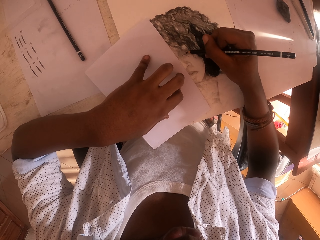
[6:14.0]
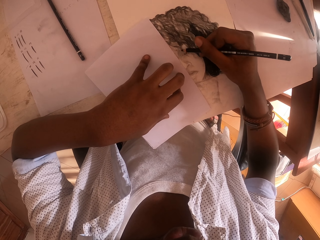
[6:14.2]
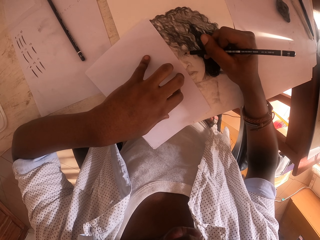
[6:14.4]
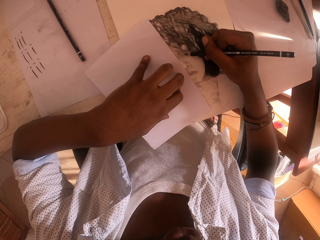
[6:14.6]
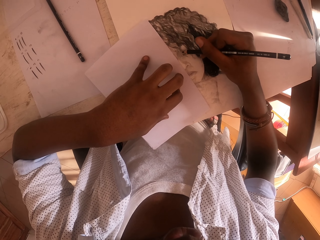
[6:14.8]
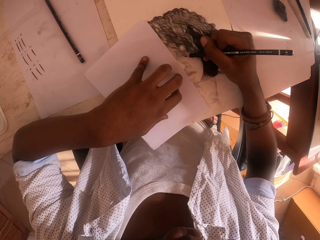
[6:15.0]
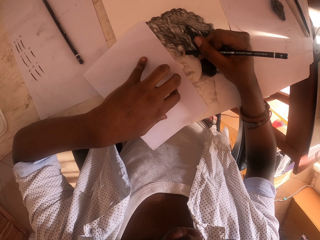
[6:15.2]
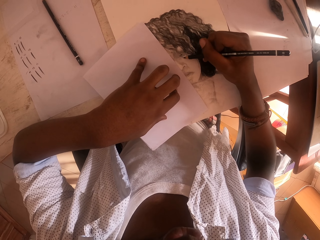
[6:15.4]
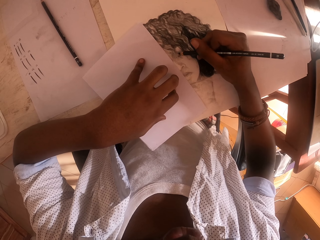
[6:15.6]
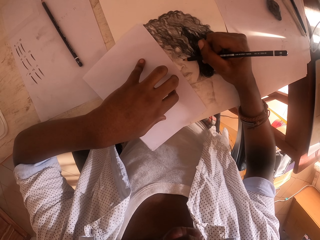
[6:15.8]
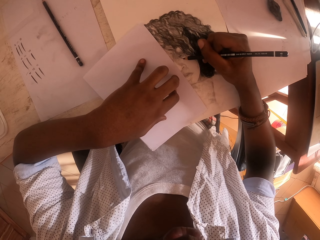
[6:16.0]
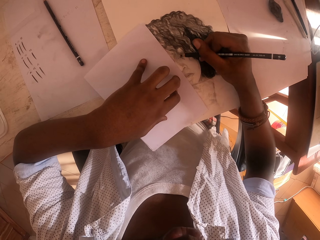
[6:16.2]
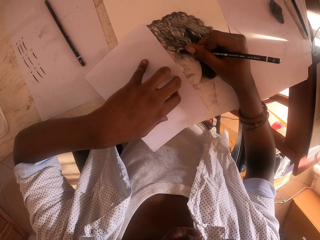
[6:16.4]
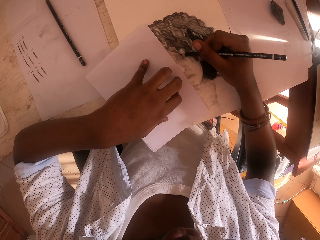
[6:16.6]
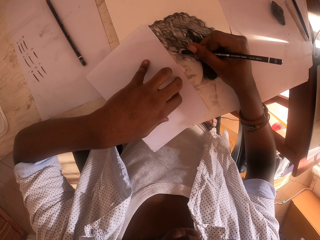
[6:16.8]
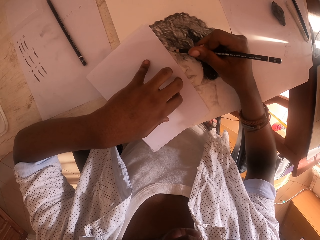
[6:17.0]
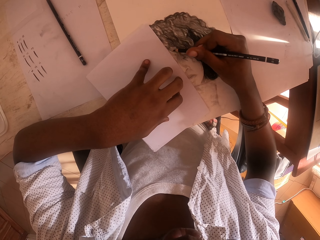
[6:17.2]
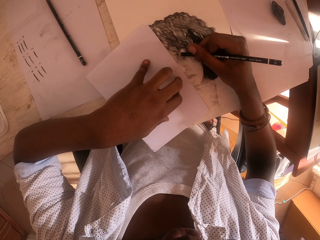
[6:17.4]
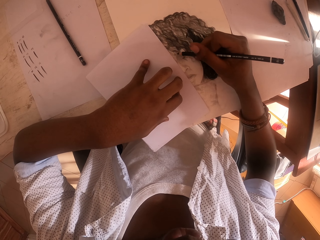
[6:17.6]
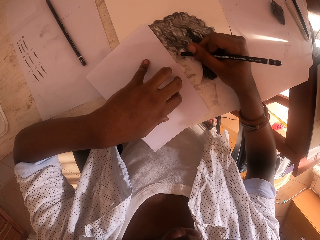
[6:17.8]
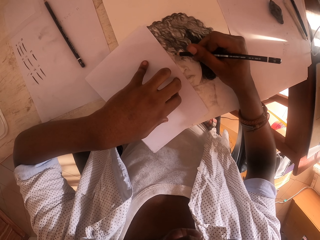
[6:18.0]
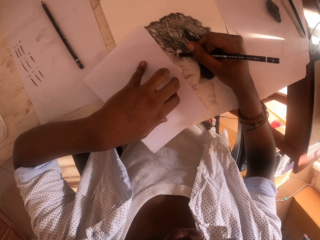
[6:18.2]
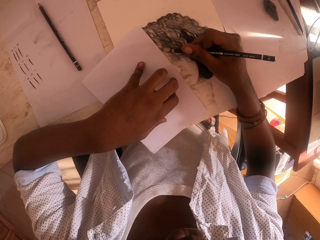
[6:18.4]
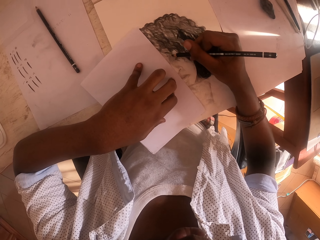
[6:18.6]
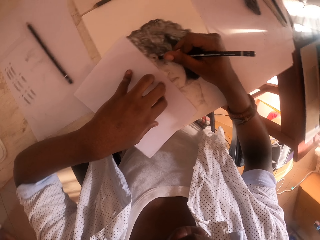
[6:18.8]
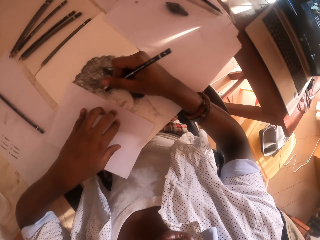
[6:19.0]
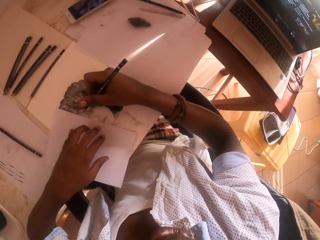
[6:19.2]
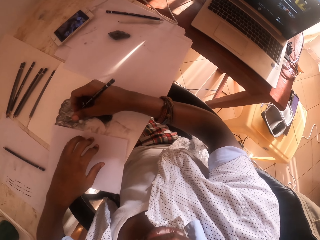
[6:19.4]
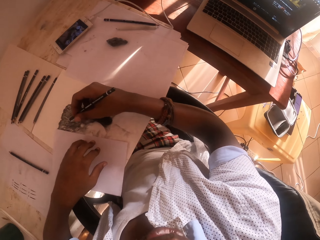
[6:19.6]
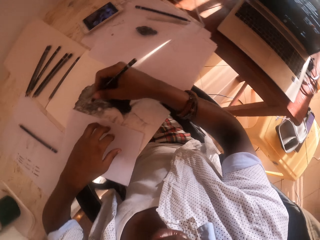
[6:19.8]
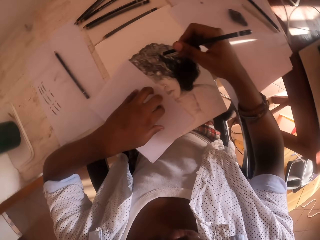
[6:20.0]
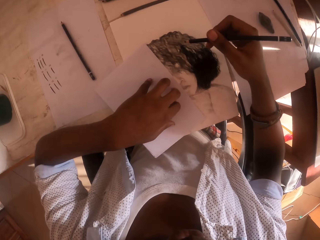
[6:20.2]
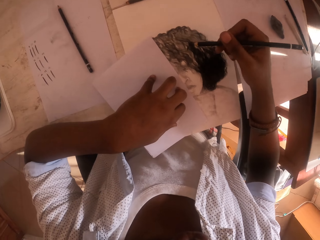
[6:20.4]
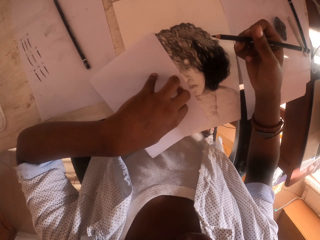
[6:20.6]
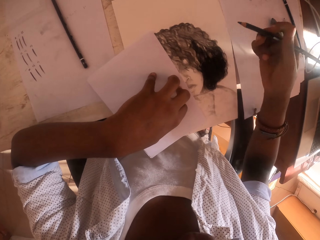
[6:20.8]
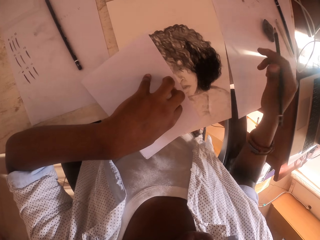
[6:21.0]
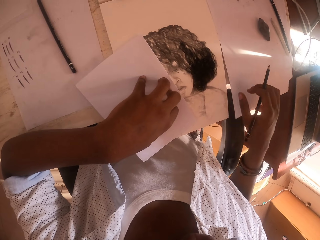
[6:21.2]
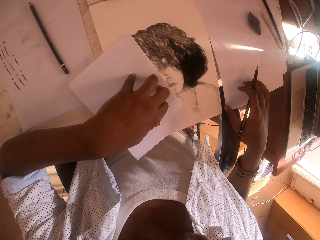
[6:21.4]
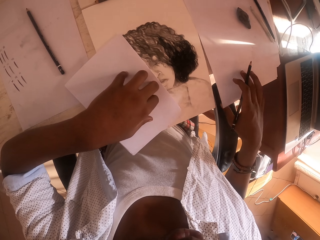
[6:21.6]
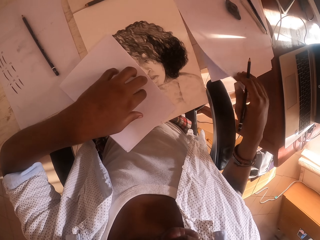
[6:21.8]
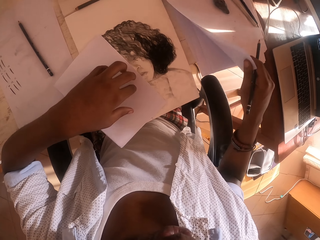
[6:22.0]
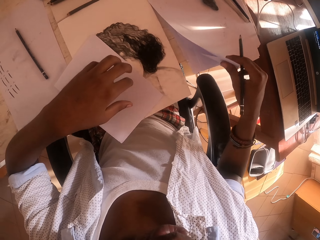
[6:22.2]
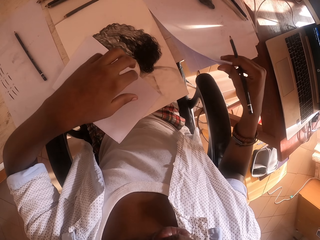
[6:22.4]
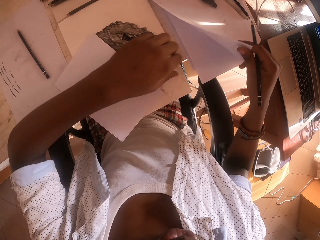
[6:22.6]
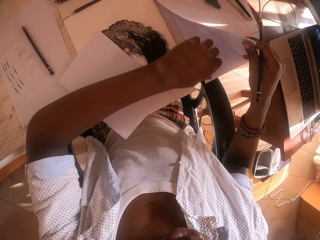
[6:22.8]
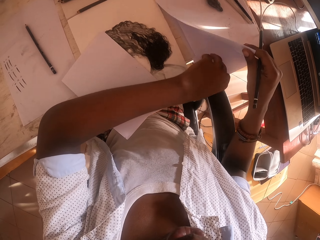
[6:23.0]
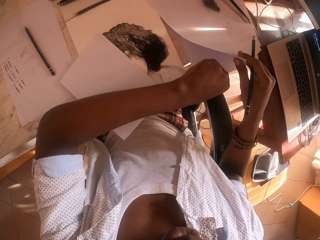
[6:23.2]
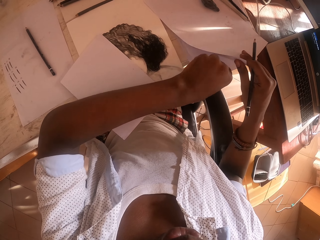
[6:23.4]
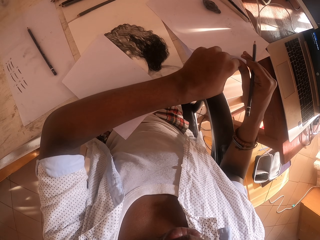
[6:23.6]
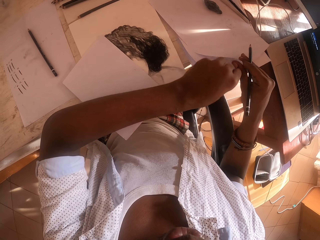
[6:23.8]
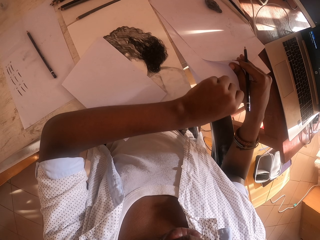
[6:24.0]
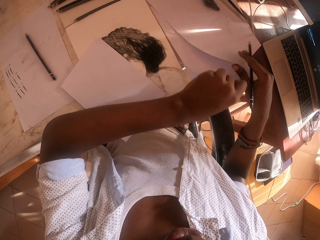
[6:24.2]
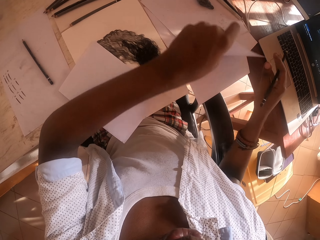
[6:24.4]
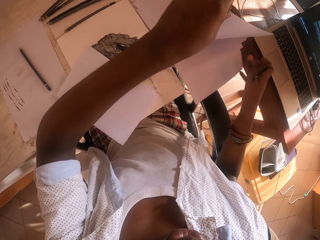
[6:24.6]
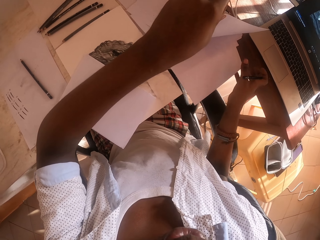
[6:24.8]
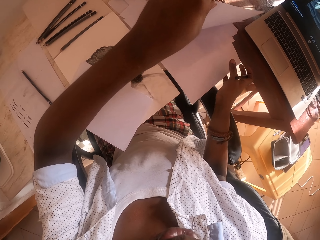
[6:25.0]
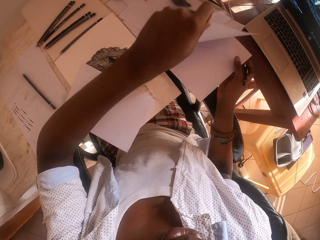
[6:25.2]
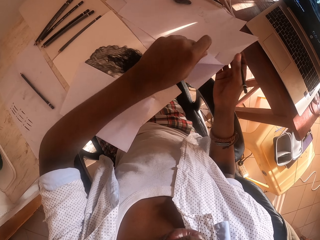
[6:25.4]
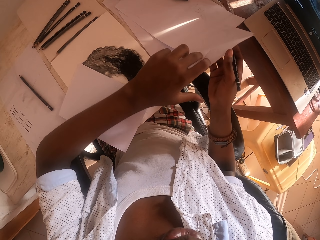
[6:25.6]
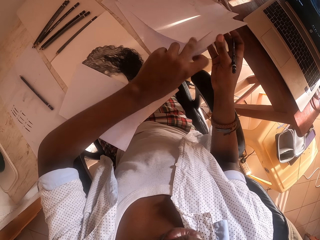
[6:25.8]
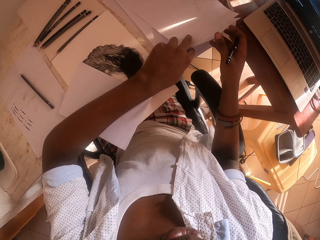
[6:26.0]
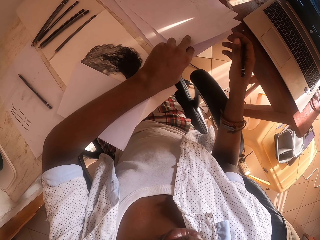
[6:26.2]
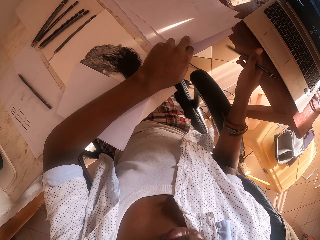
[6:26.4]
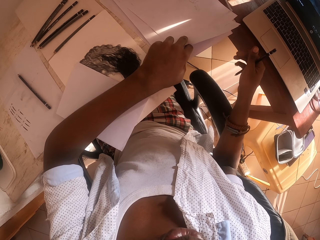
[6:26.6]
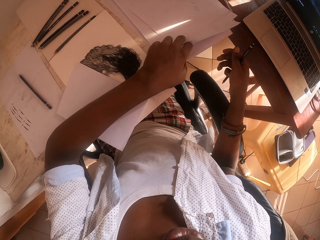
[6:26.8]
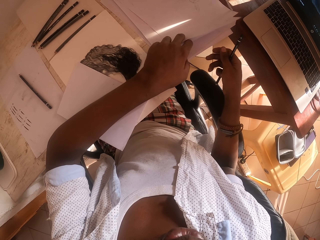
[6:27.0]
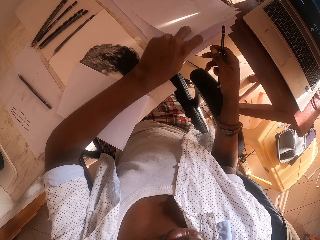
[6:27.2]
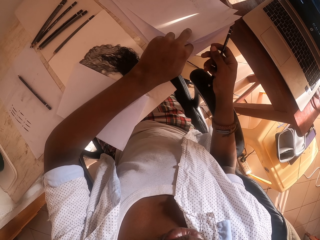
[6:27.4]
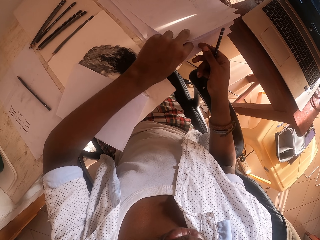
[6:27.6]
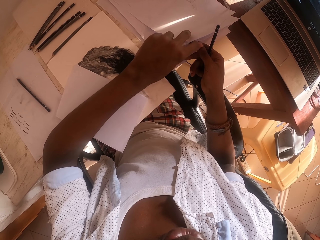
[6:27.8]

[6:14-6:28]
The camera wearer looks around. He opens the paper with his right hand. He lifts the paper. He peruses the papers with his hands. He holds the papers.

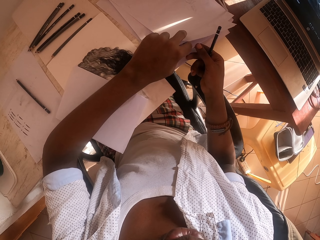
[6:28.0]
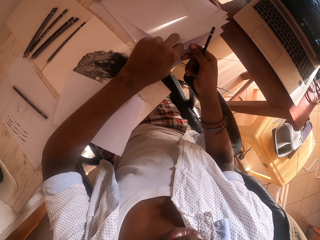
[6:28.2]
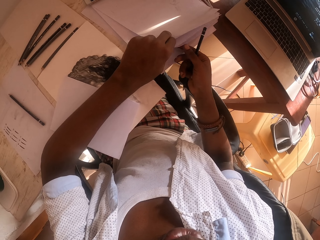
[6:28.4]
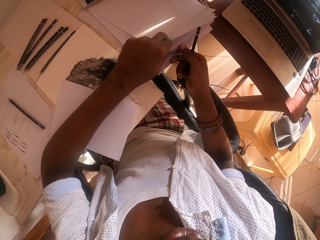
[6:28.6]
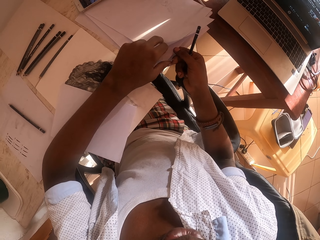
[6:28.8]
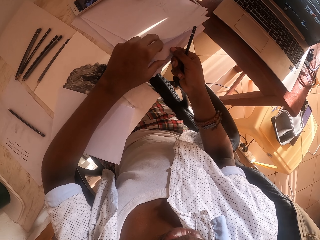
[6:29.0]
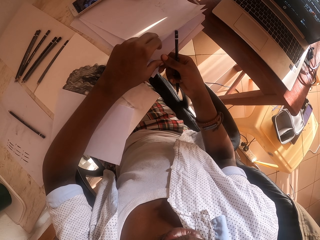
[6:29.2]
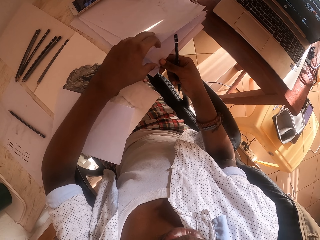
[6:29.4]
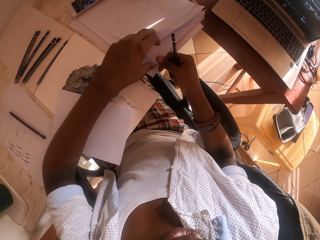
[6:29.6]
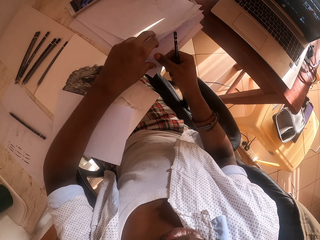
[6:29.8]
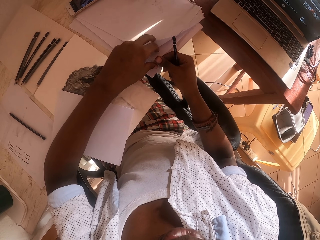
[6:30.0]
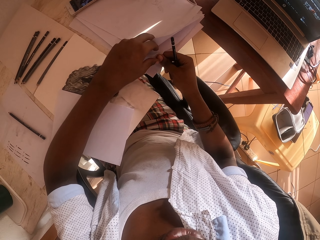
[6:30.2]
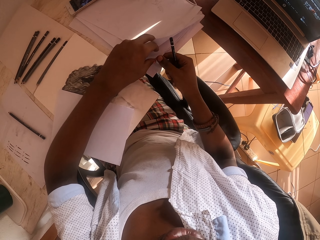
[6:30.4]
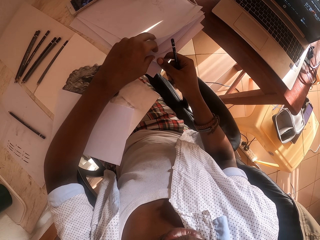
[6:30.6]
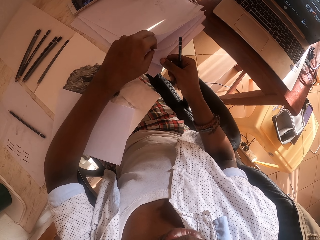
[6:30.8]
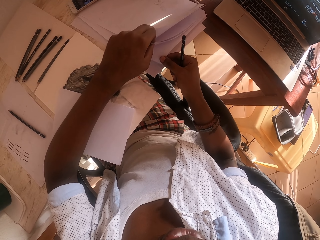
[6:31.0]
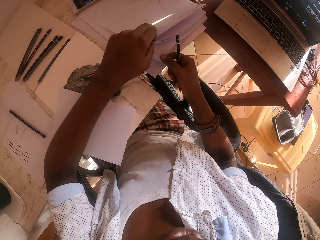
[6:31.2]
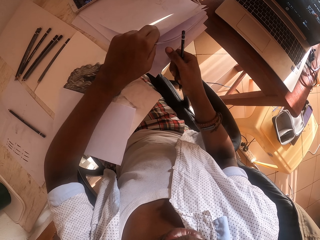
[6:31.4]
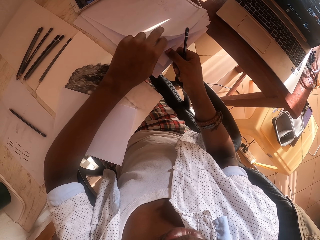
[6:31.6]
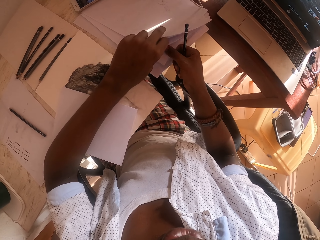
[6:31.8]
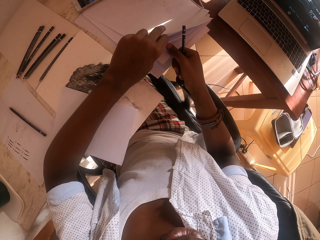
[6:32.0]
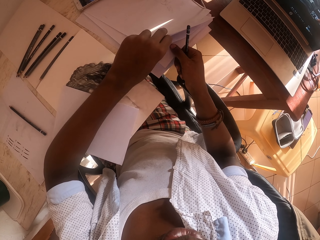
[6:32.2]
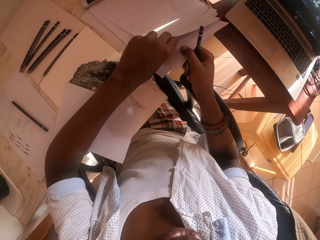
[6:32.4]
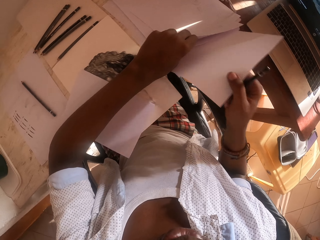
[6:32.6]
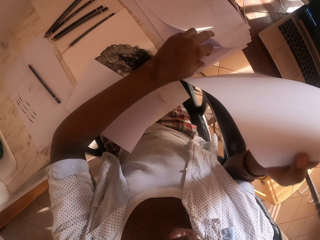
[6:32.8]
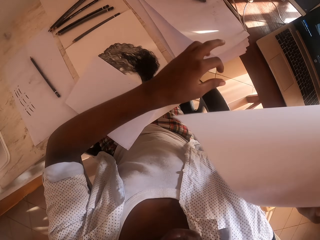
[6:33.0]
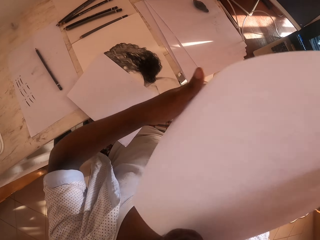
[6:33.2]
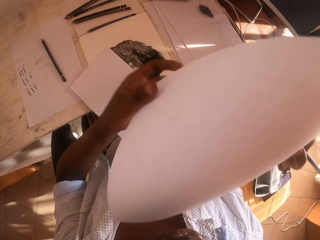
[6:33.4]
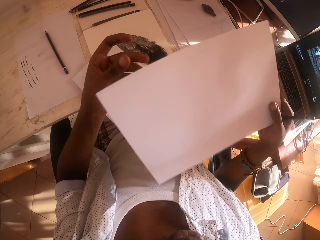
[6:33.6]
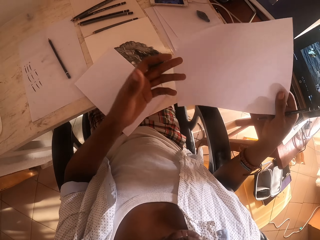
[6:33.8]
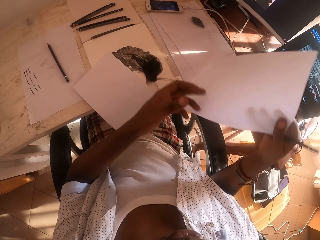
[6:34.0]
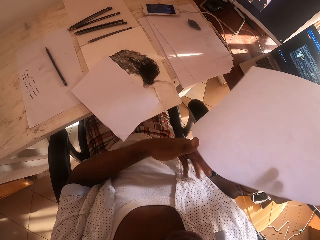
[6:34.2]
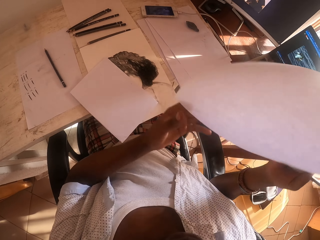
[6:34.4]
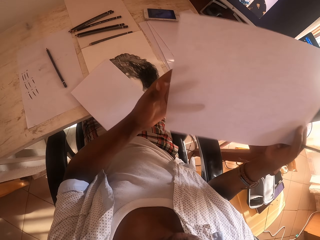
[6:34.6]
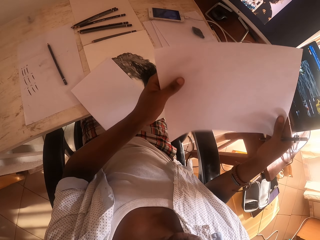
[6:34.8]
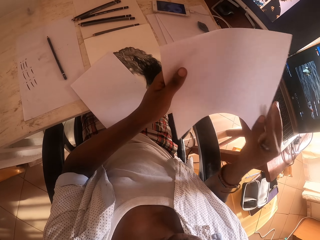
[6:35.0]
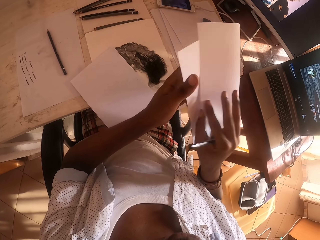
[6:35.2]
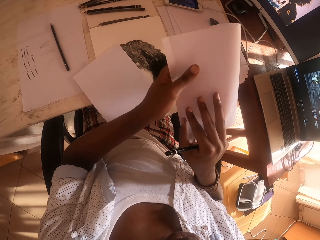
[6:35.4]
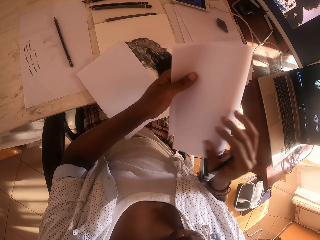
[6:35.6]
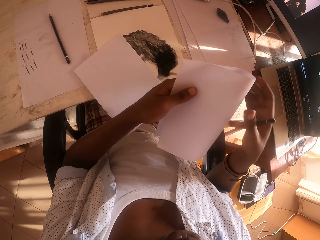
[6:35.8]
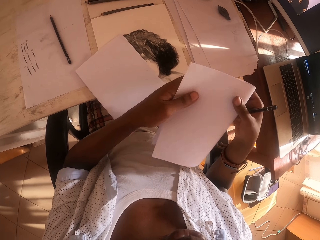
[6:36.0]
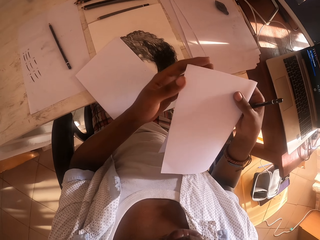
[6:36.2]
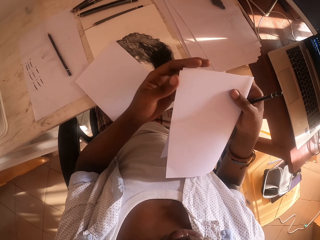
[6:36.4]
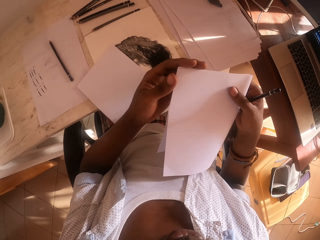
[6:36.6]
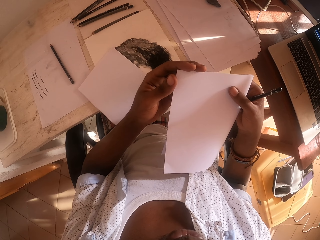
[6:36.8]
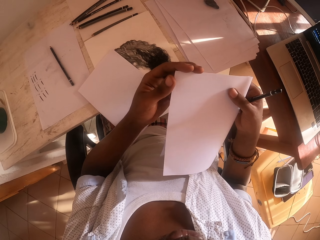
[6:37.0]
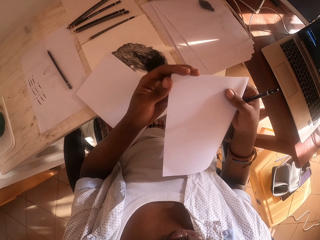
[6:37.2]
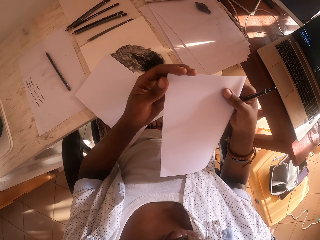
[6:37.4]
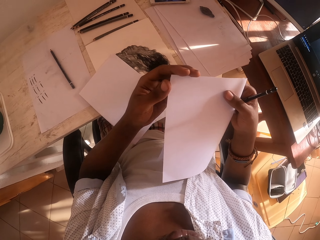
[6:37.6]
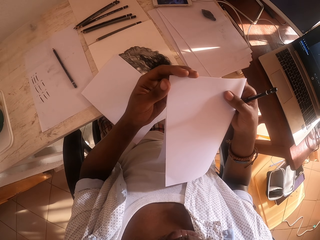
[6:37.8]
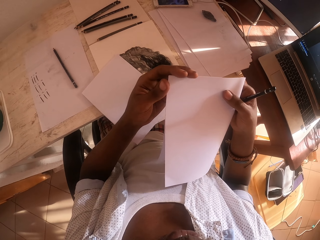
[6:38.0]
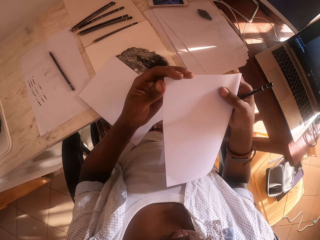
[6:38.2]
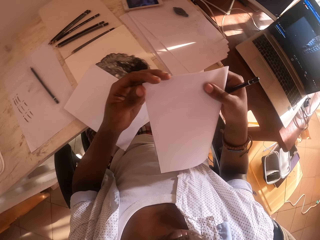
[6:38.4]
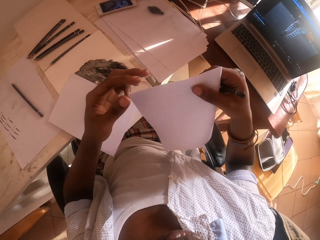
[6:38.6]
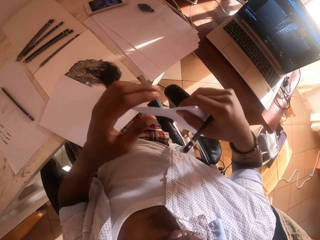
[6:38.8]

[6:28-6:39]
The camera wearer picks up the paper with his right hand. He folds the paper with his hands.
